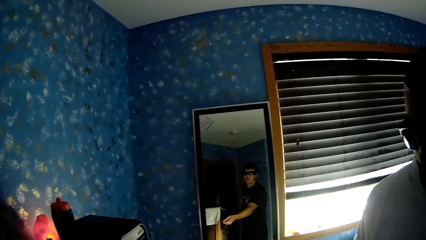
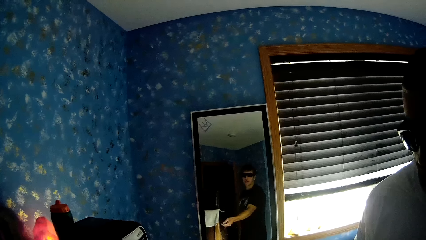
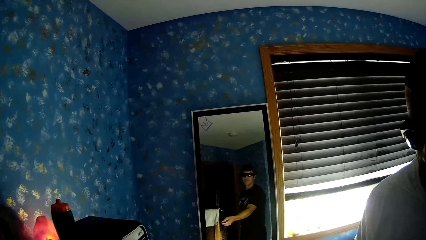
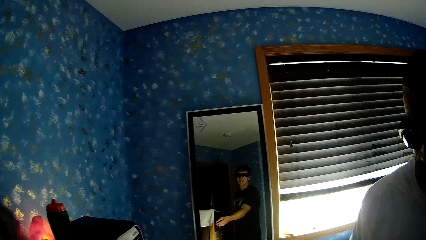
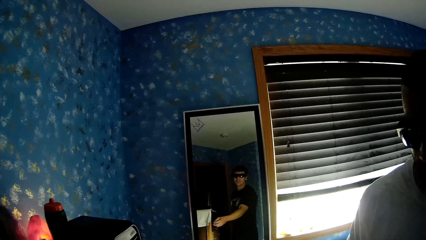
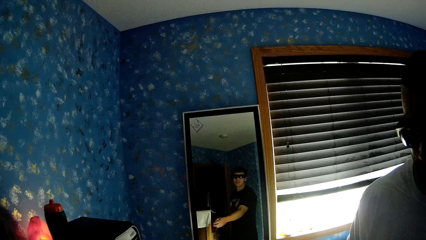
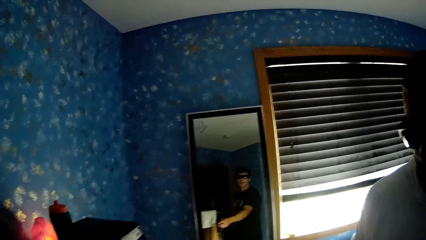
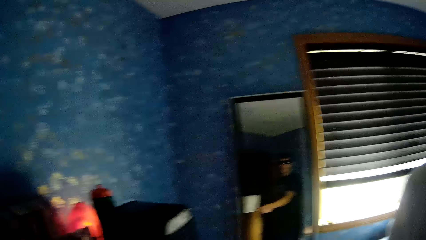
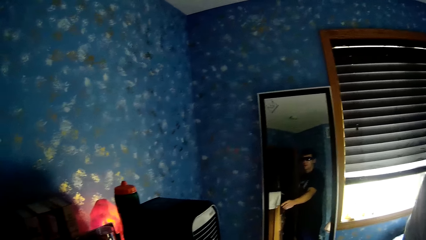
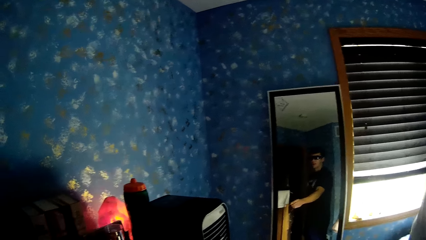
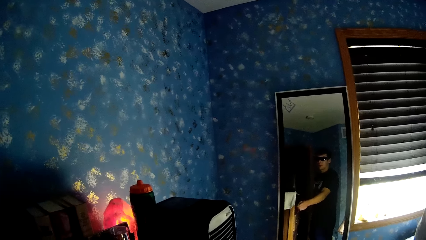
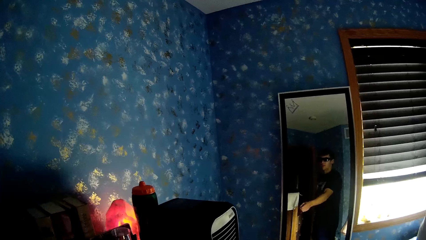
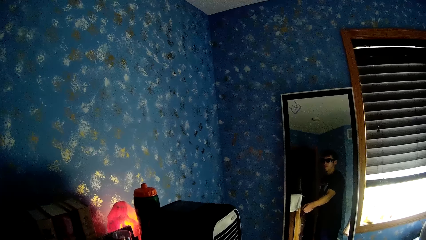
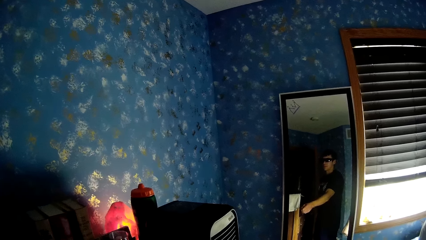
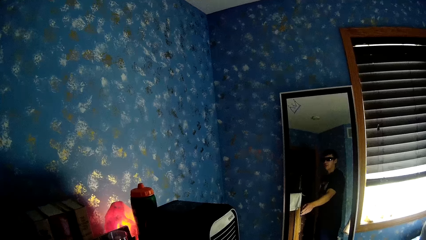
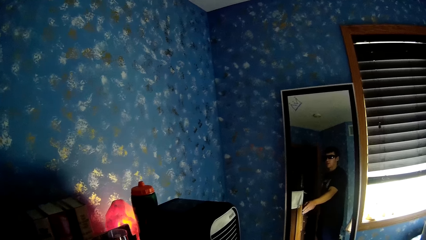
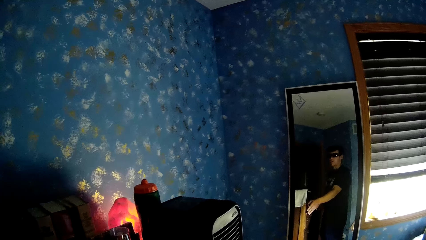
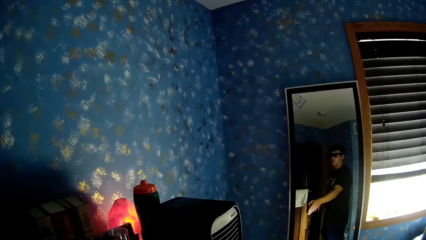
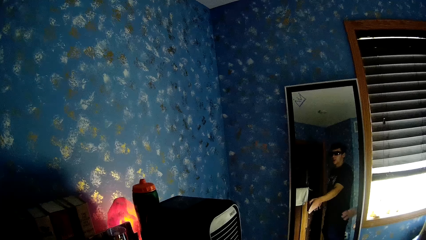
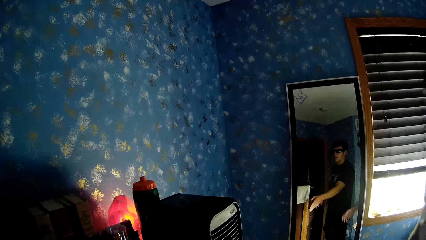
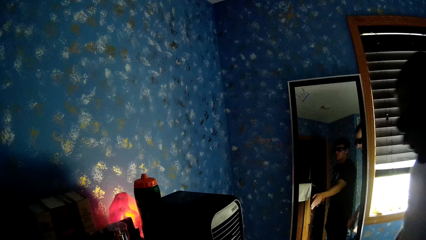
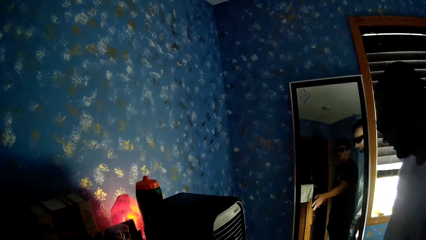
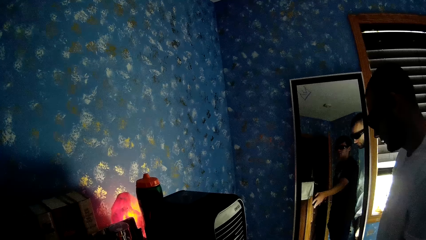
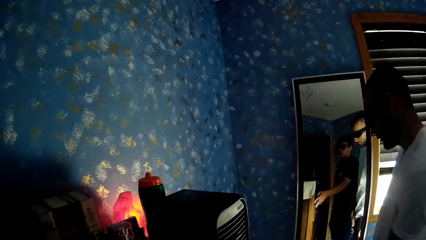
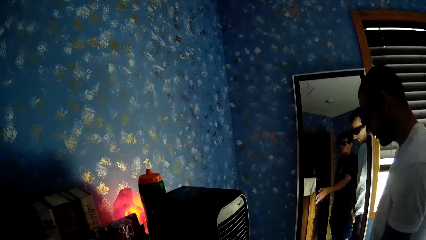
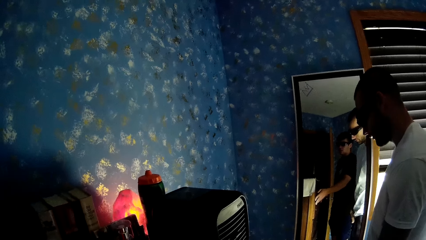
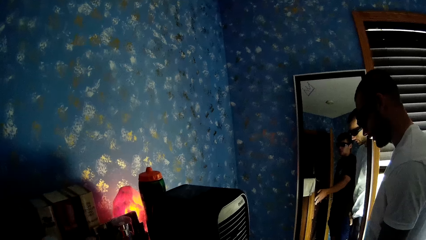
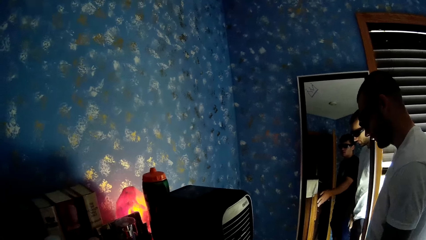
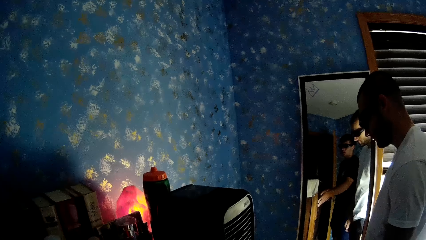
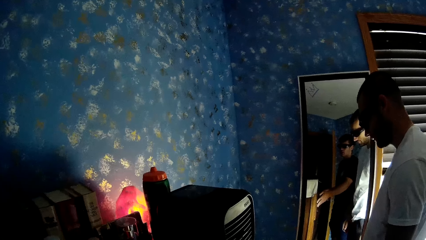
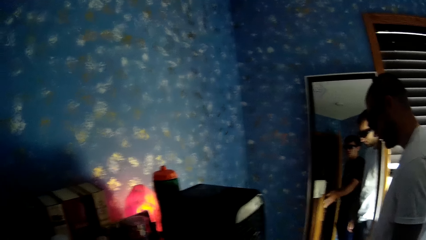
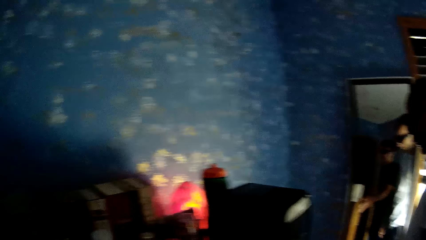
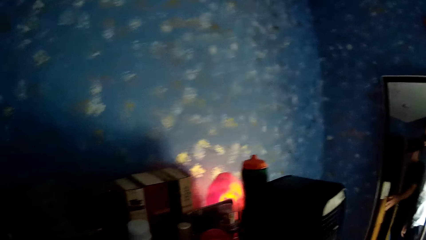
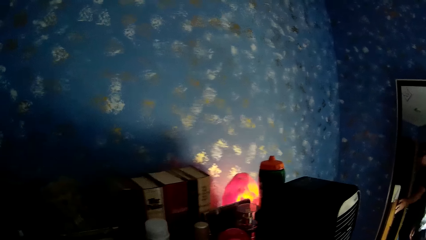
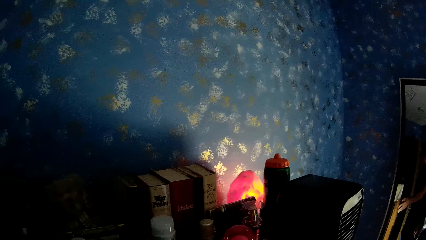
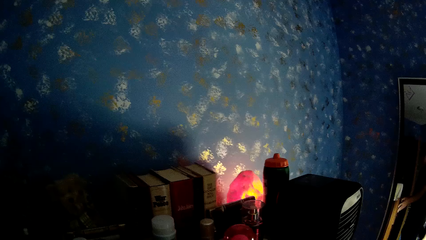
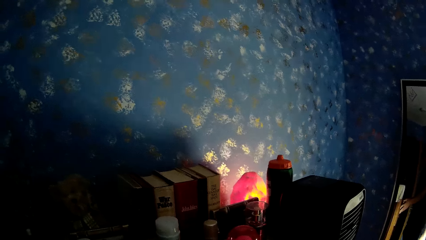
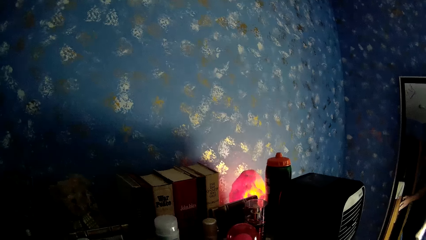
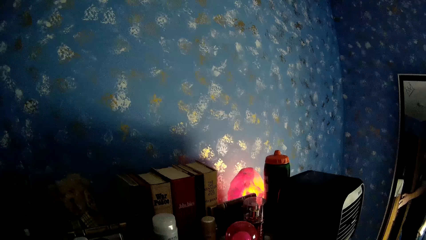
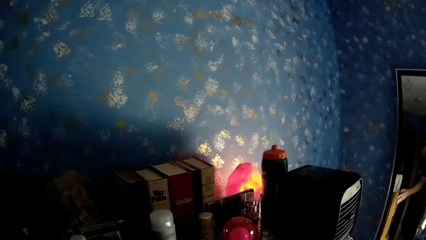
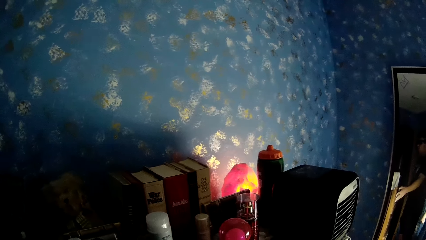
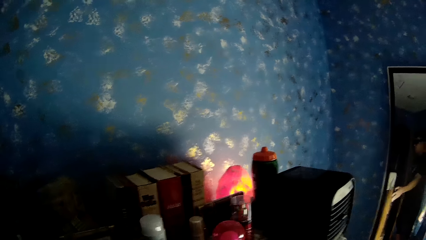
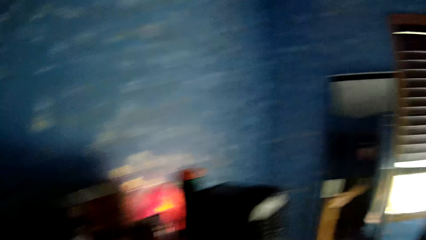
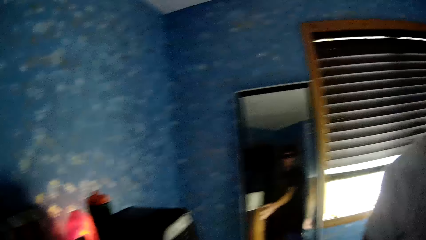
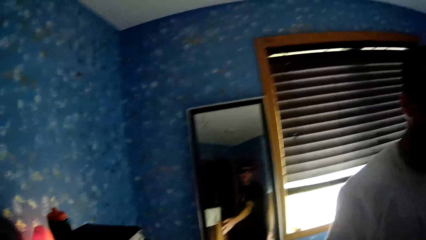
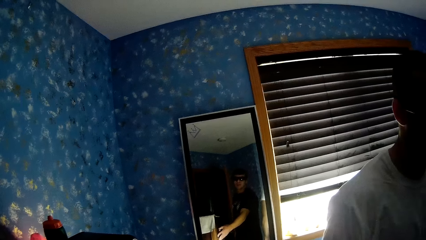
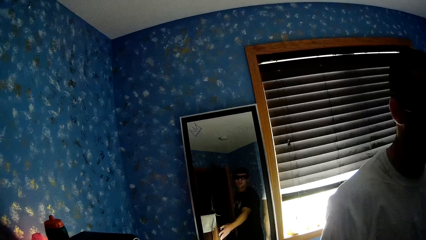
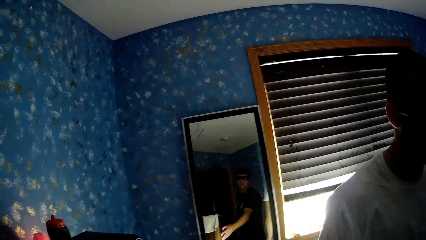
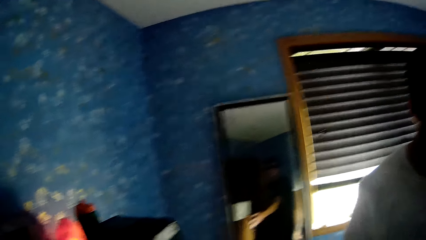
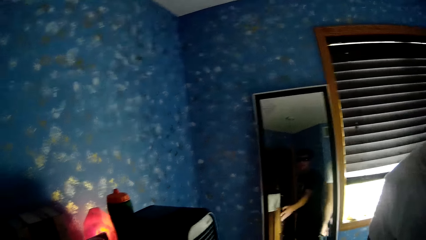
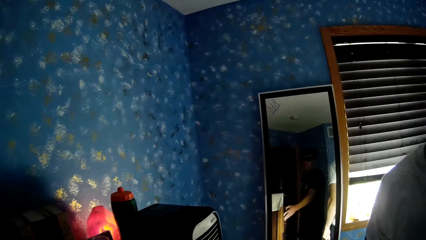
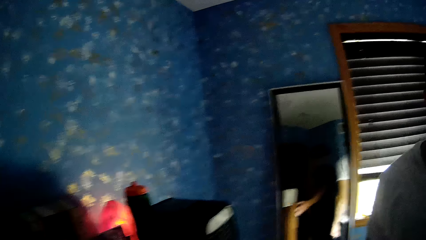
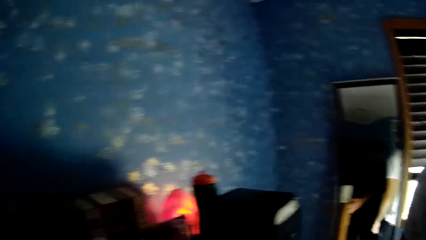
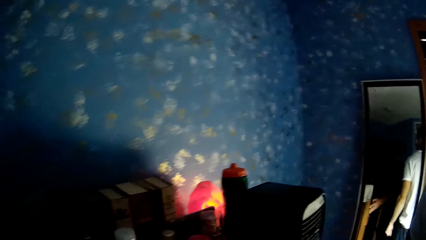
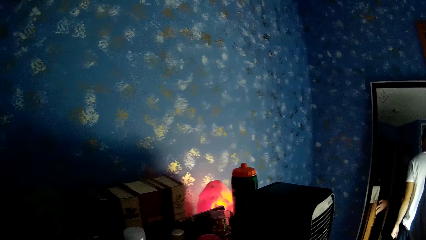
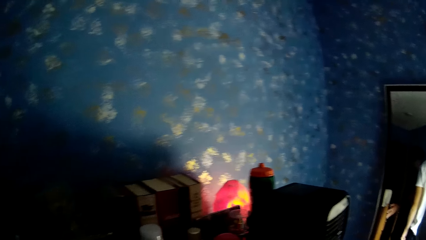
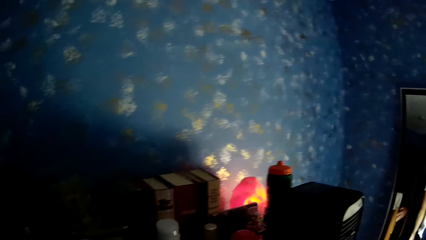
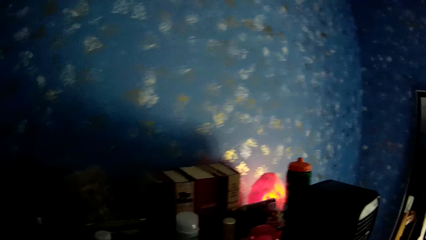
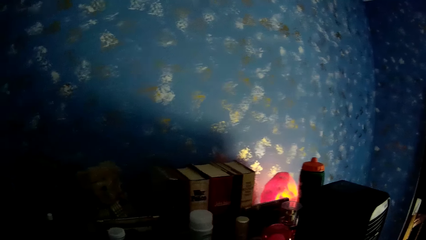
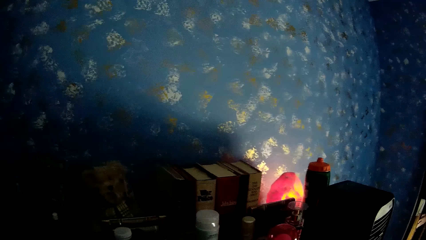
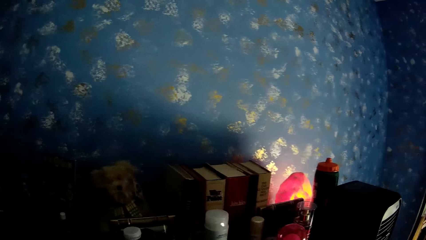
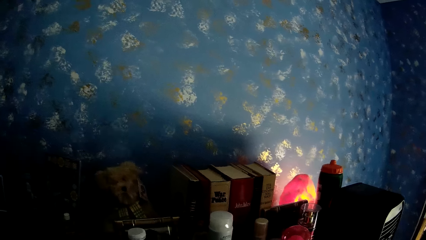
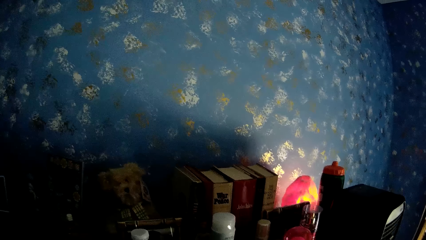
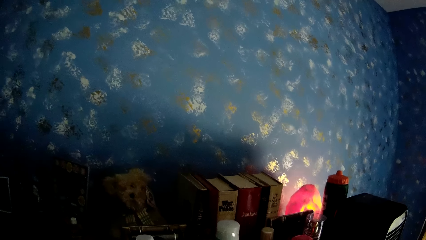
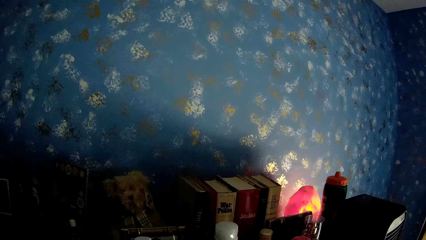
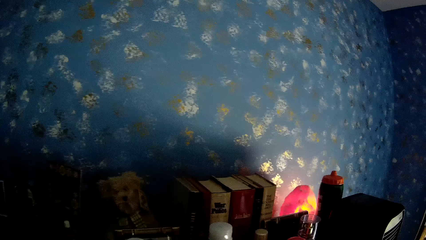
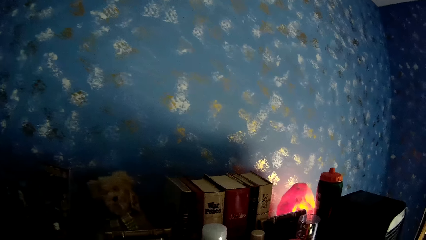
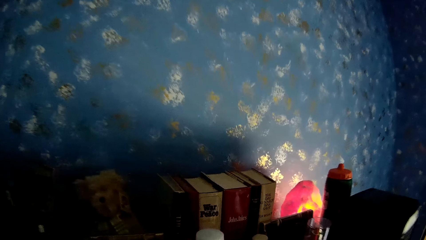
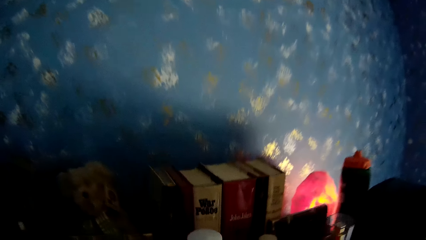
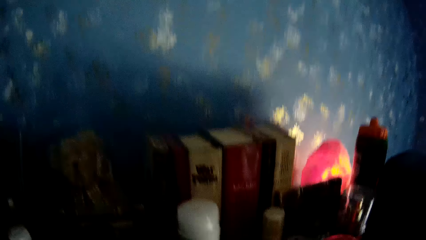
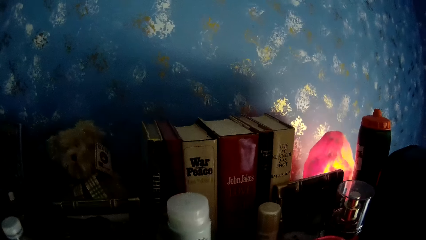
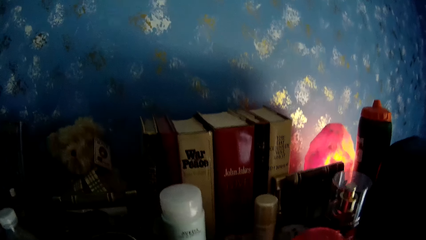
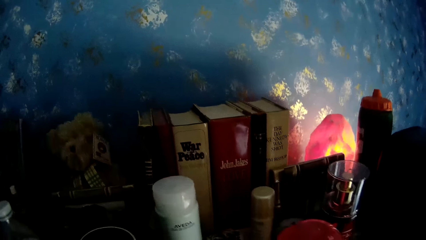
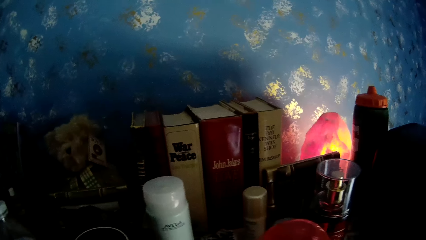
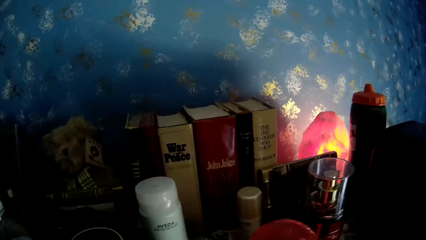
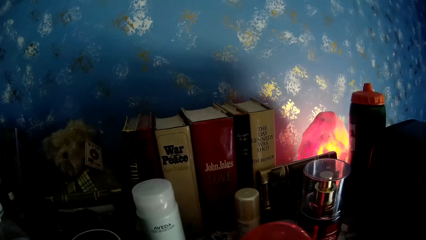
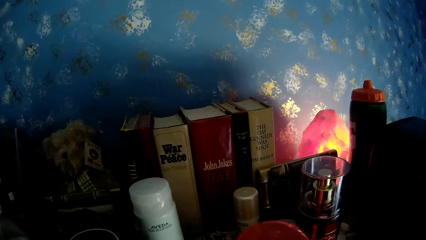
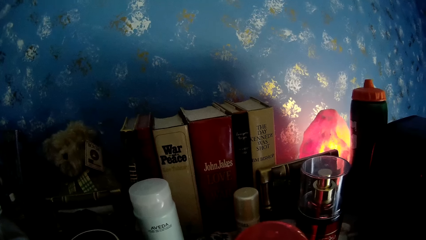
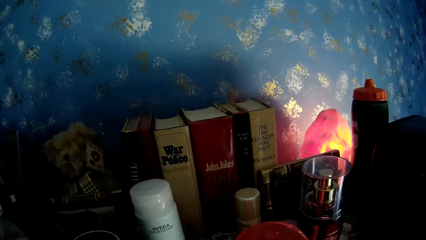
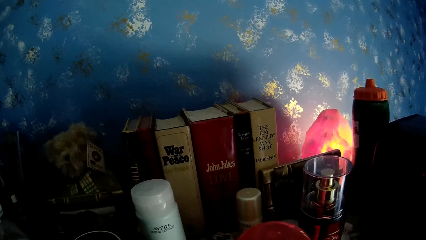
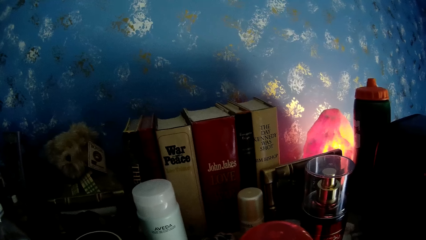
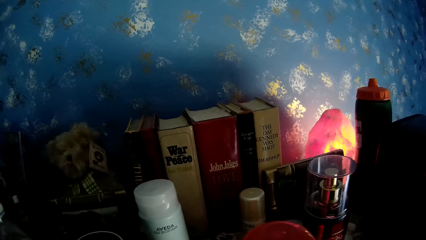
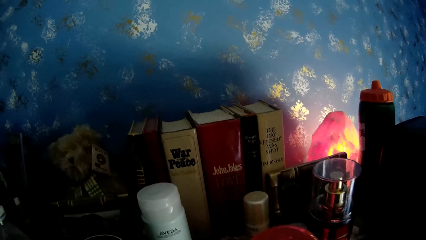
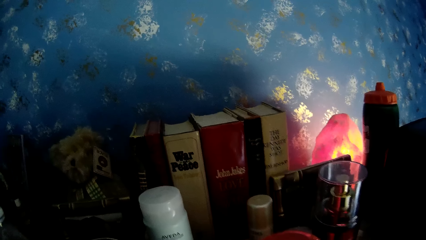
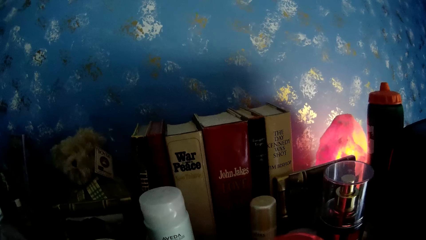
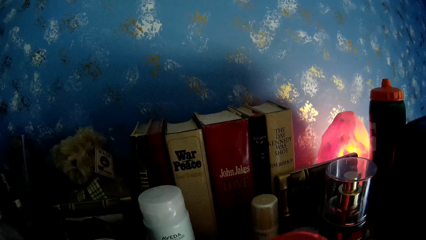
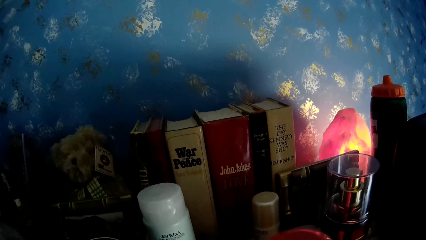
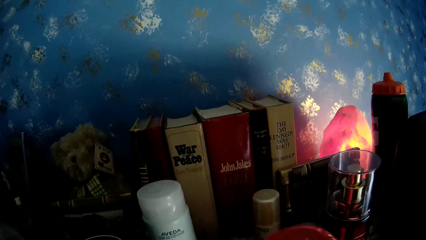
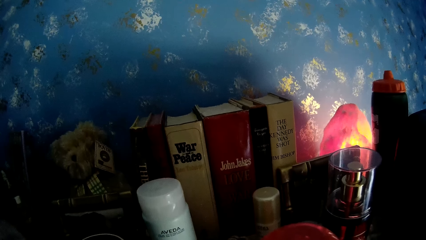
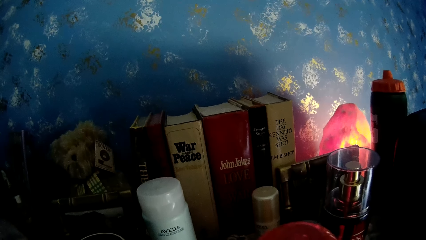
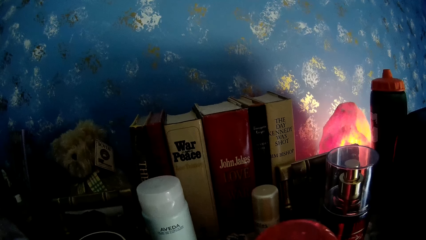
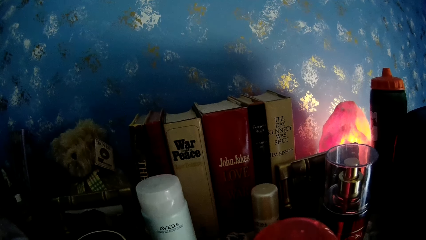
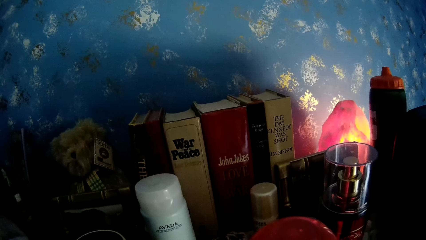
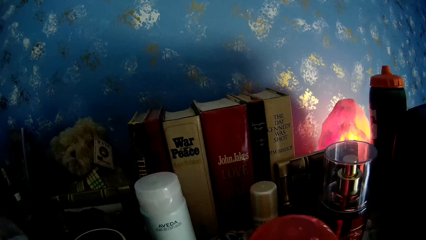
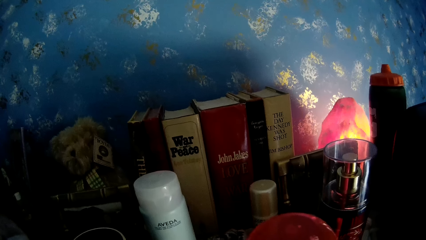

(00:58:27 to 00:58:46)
The camera wearer looks around. They look around the room. They look around the room again. They look at some books on a table.
